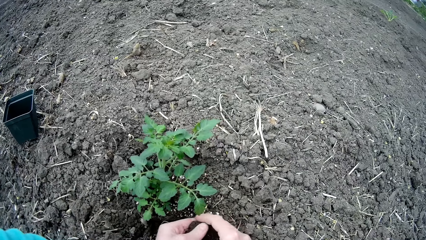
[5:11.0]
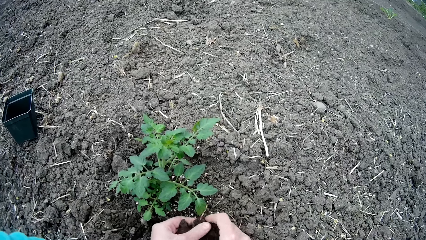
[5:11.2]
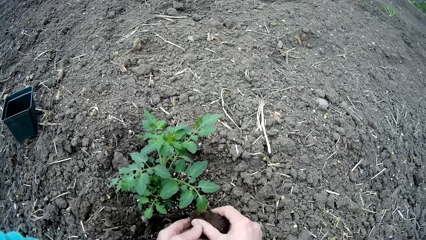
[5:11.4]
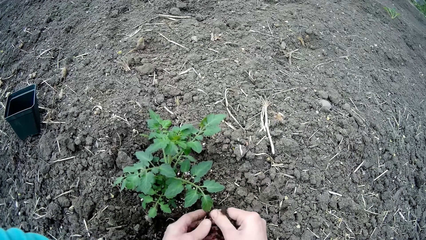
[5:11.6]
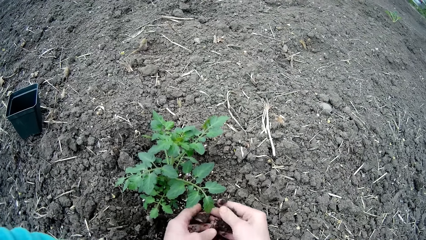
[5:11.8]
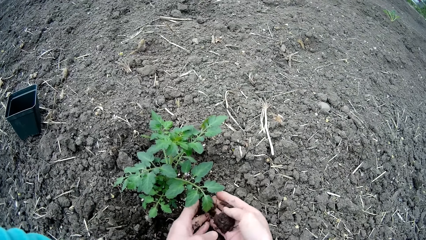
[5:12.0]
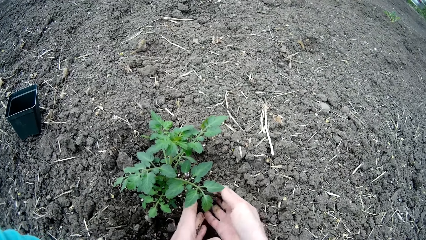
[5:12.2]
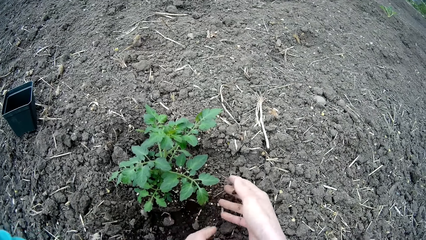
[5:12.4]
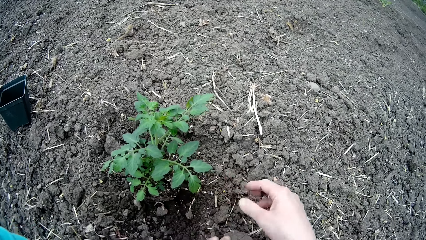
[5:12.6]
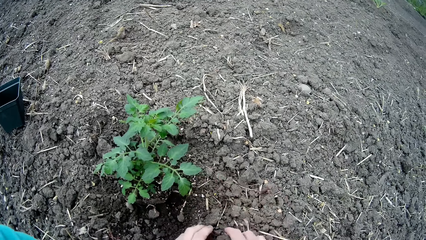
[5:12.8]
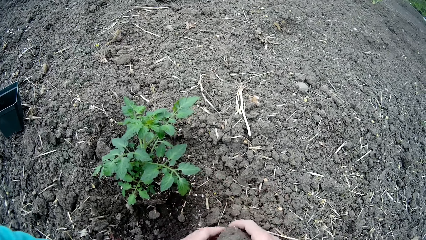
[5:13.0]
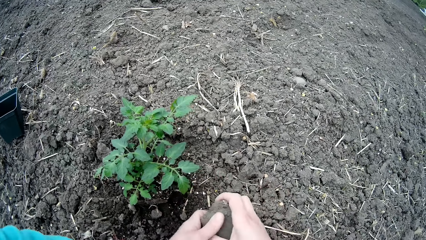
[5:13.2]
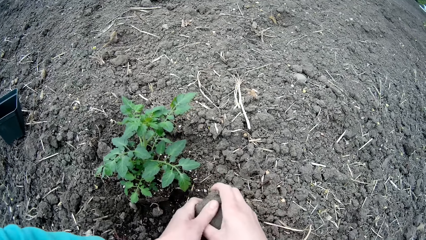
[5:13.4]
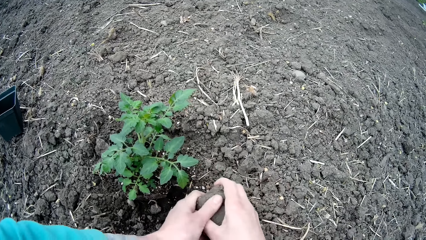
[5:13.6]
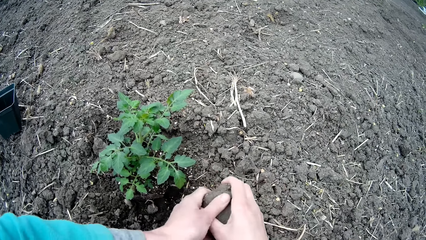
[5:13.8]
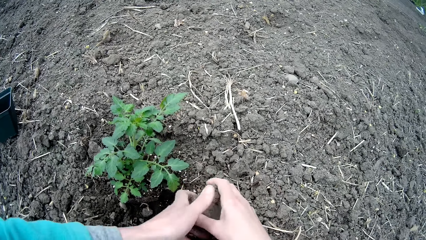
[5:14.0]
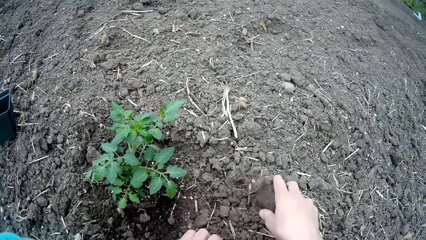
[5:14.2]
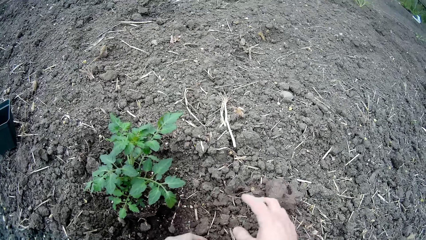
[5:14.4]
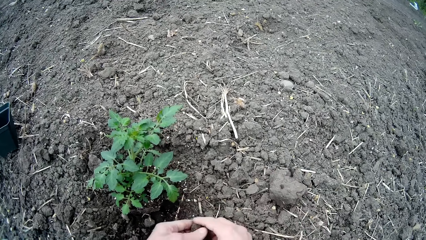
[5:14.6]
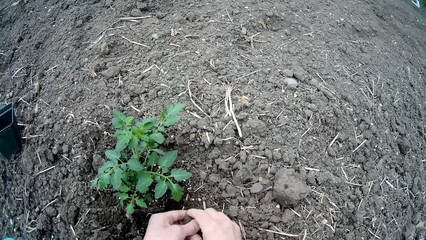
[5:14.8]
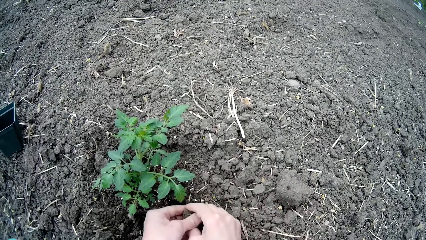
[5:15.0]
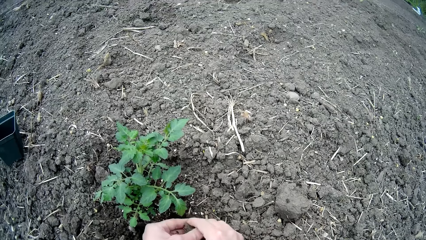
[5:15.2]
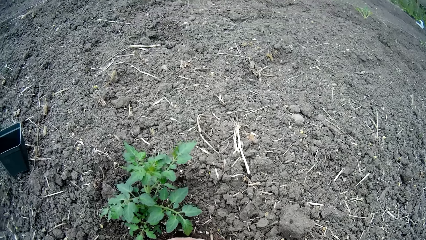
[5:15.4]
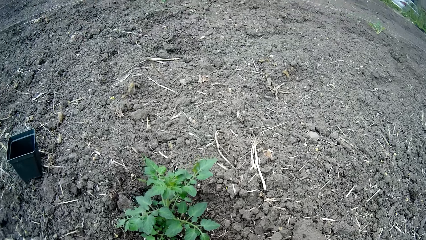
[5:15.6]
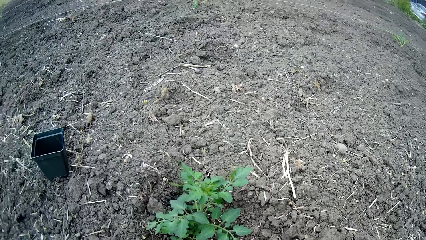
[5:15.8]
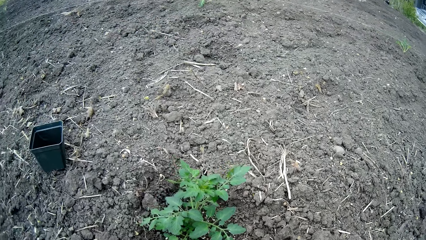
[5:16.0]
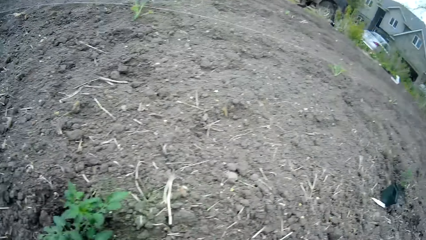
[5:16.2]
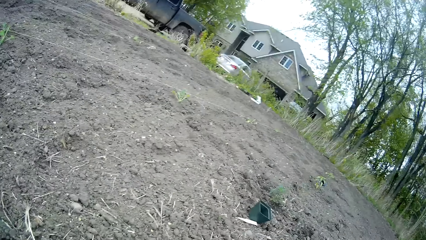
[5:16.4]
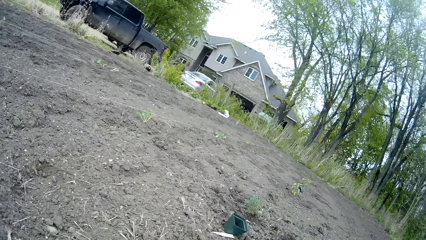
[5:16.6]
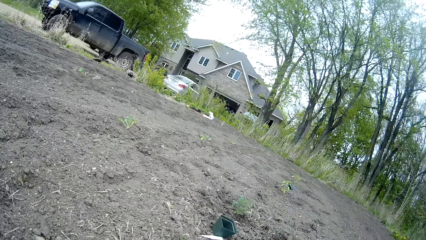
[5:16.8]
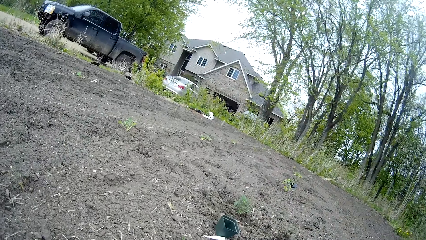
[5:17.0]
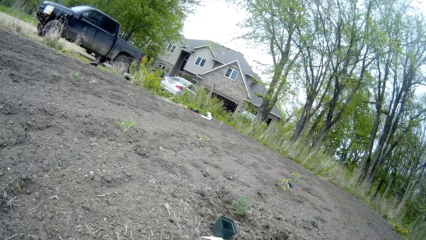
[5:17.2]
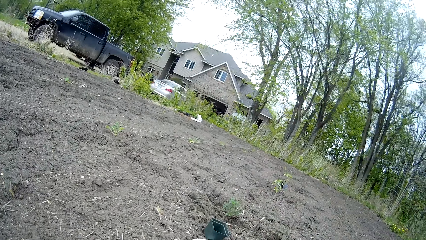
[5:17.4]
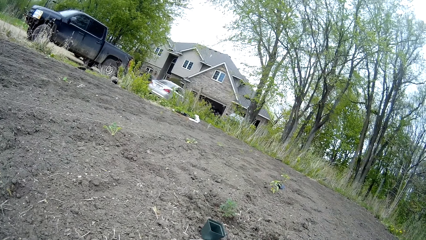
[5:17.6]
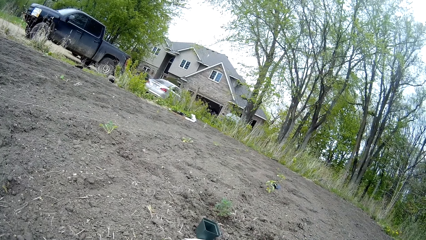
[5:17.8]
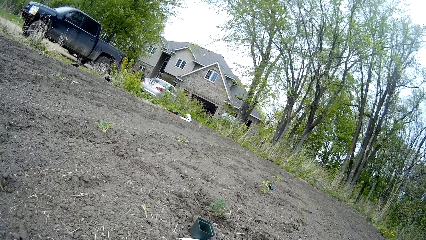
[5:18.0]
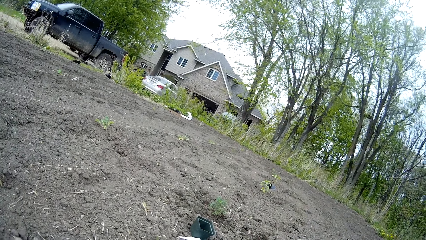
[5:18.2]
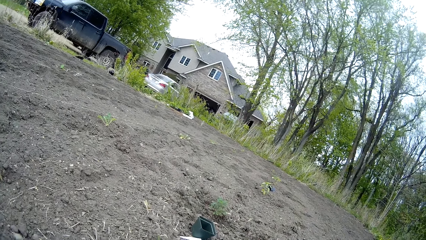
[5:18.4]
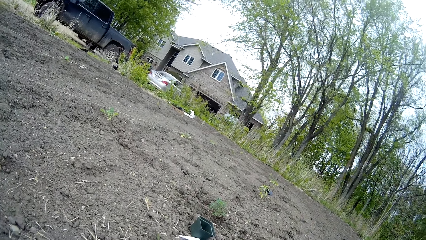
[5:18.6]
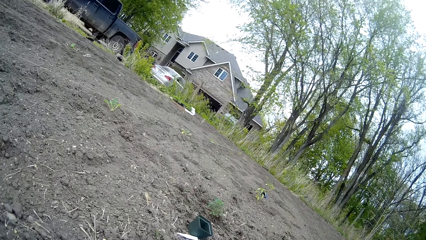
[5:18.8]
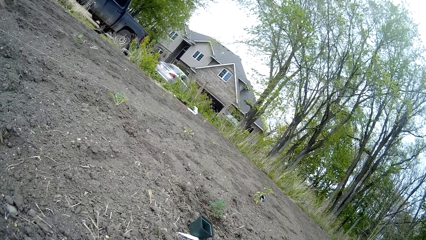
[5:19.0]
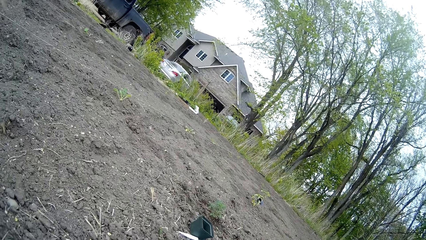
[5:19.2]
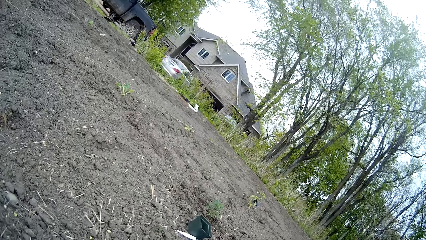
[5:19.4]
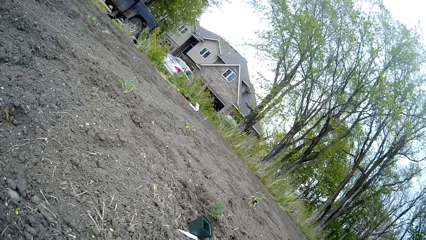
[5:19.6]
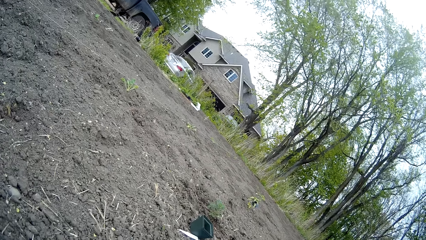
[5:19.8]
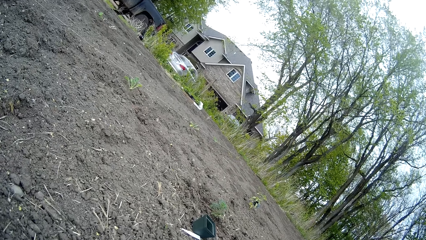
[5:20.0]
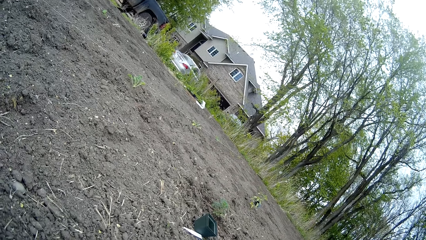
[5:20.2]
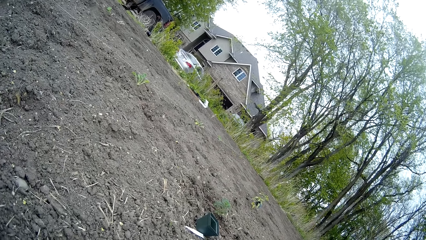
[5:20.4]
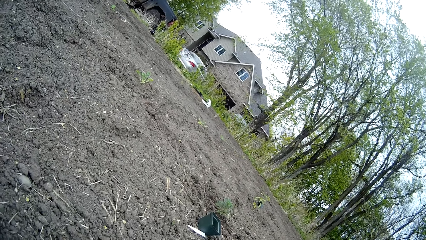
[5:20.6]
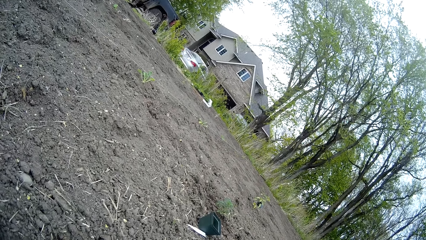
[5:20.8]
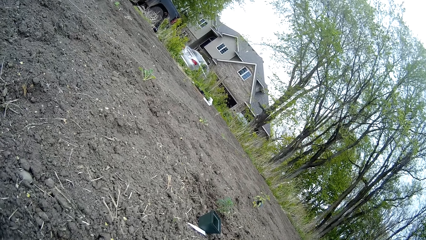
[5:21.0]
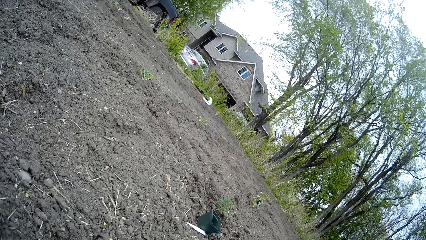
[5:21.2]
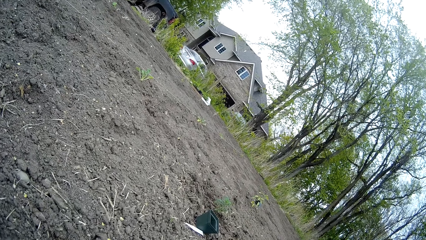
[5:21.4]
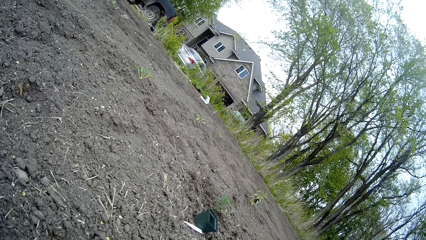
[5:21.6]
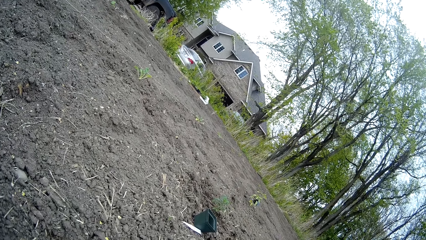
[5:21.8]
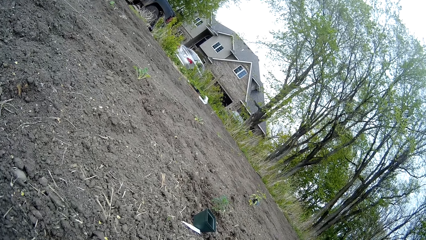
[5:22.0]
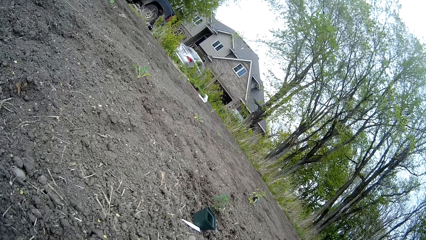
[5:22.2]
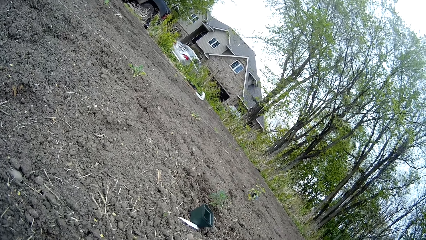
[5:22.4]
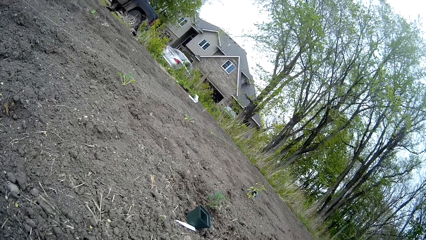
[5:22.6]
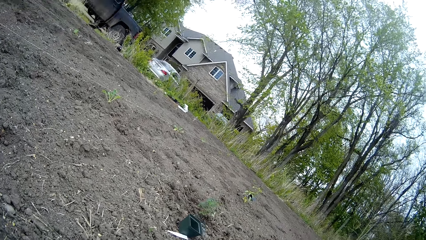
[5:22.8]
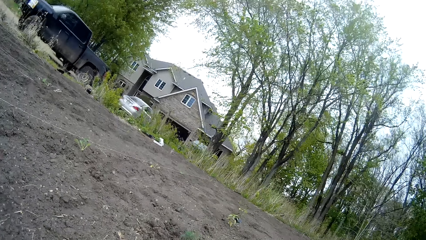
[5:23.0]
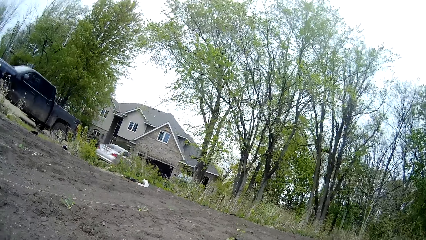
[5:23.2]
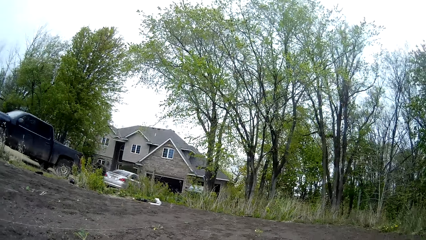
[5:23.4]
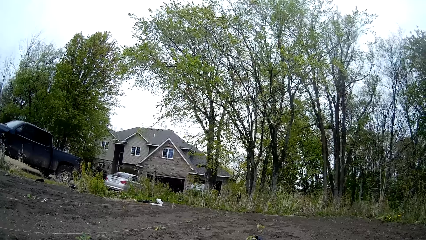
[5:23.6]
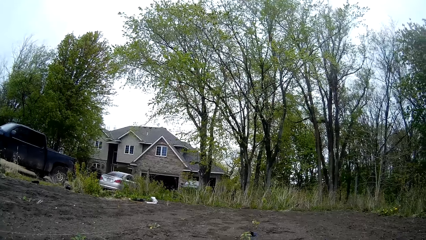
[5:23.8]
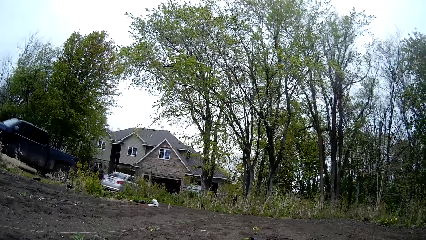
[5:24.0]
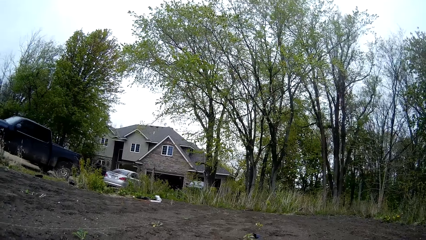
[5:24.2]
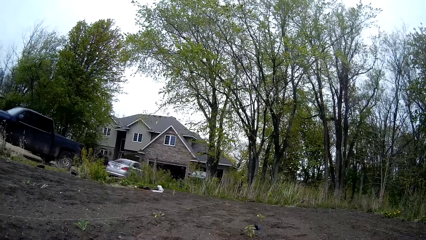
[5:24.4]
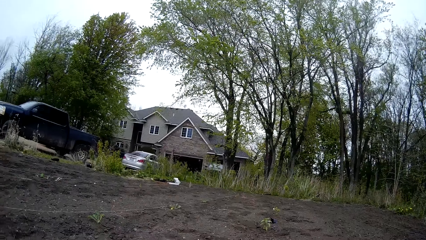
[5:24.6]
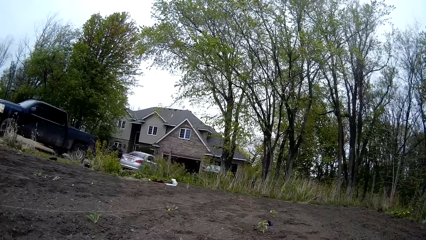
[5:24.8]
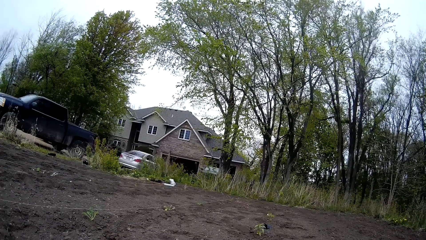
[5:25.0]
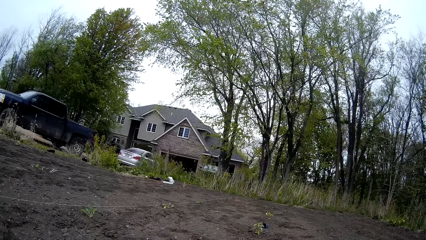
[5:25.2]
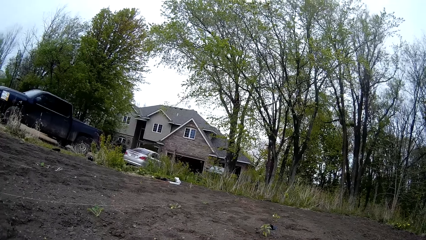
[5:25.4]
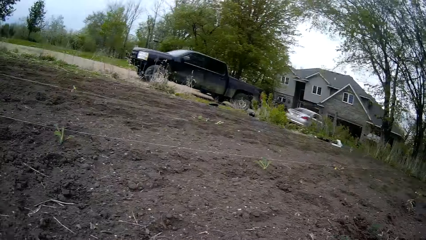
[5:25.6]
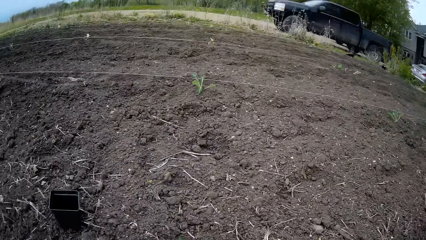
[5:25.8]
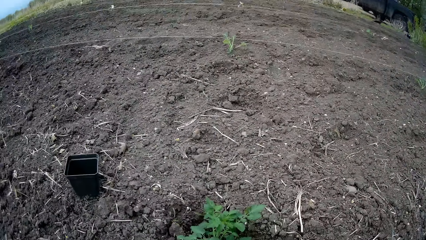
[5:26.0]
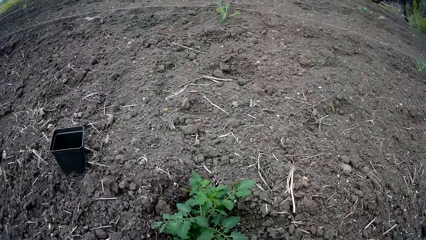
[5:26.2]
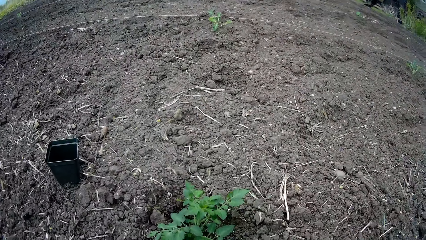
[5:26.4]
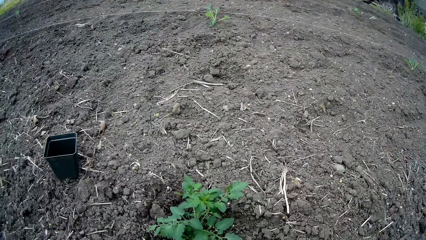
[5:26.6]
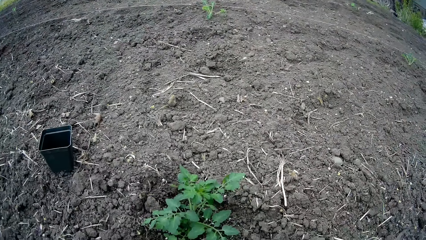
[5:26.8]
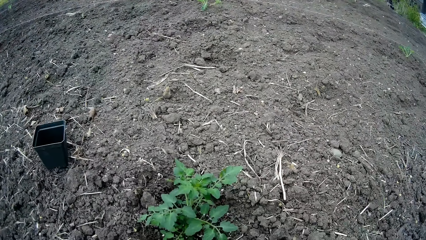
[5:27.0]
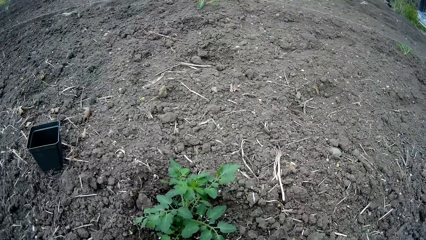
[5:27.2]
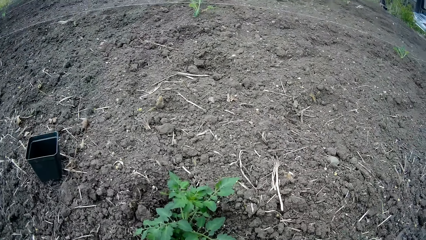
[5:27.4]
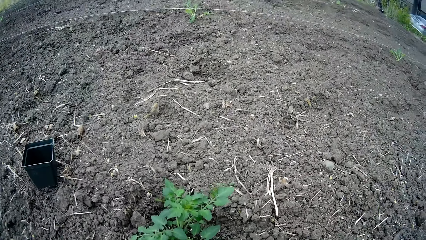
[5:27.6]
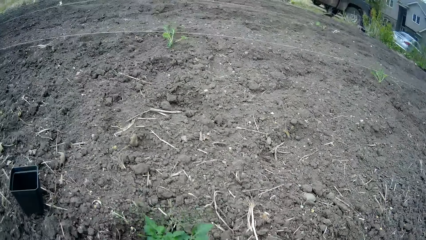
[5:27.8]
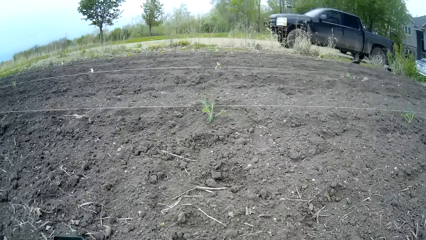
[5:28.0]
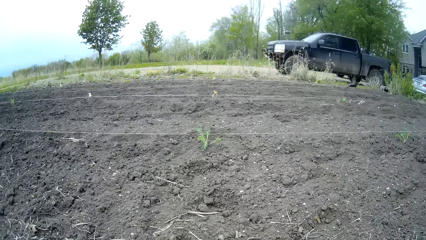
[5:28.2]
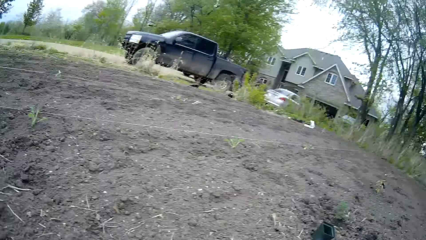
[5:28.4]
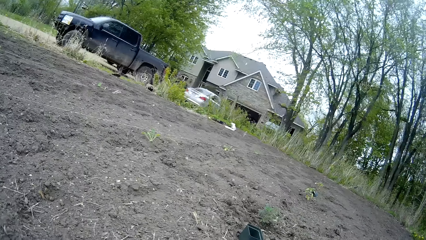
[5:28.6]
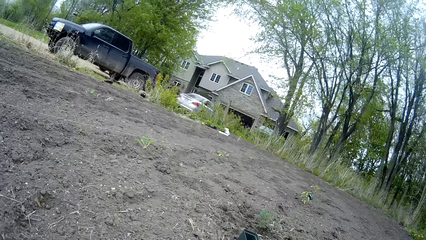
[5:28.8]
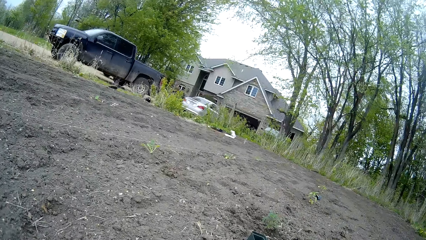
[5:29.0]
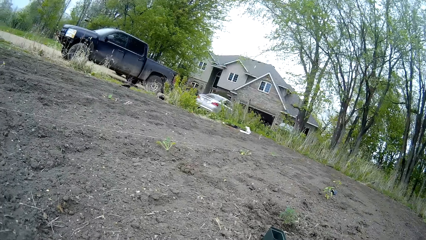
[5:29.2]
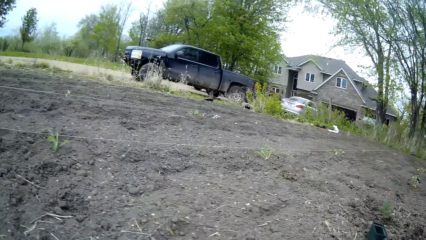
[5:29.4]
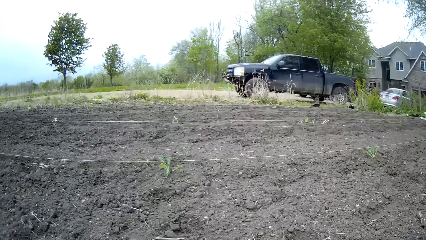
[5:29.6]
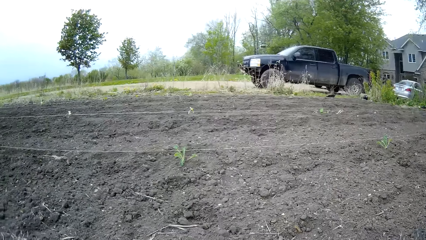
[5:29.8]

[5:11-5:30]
The camera wearer breaks some soil on the plant root. They move around the field. They hold the plant. They look around.
